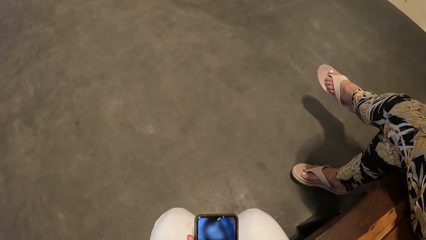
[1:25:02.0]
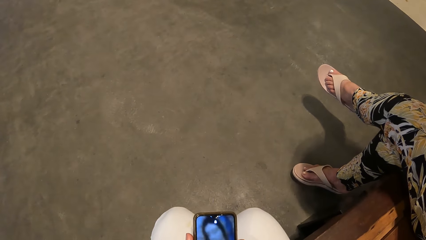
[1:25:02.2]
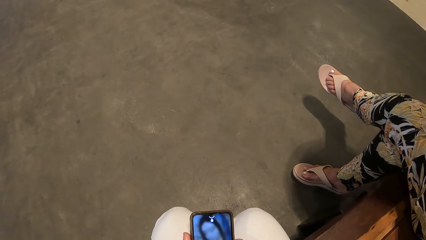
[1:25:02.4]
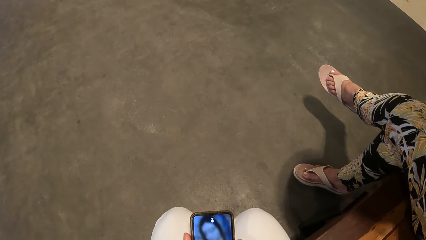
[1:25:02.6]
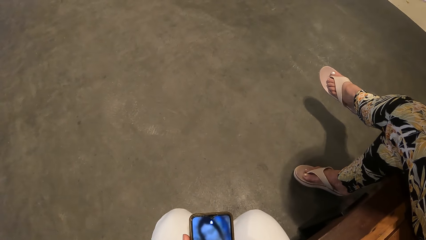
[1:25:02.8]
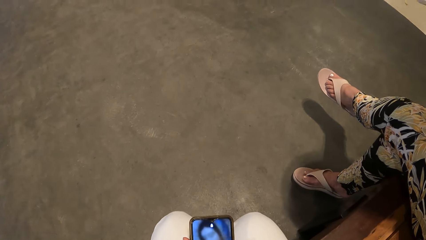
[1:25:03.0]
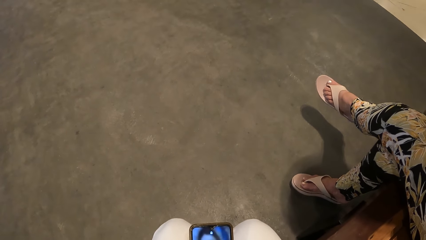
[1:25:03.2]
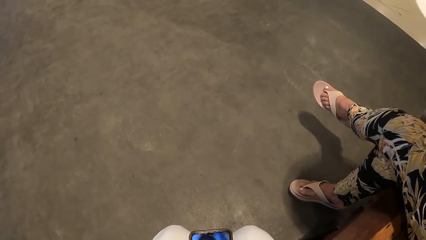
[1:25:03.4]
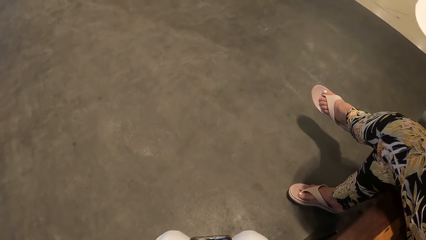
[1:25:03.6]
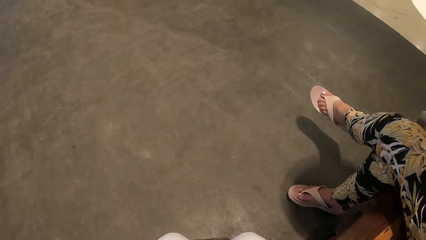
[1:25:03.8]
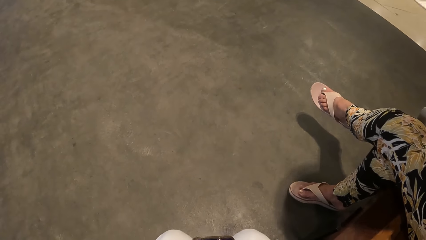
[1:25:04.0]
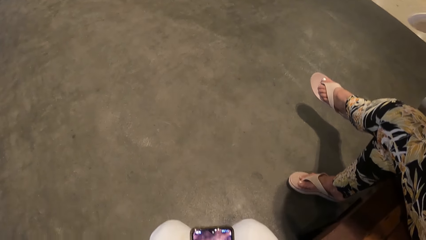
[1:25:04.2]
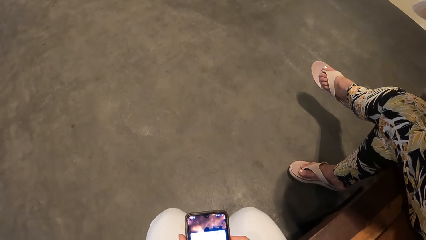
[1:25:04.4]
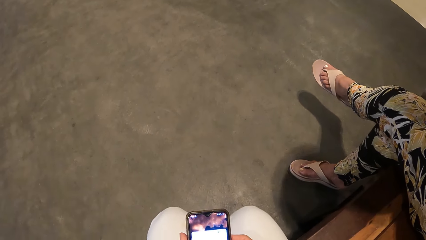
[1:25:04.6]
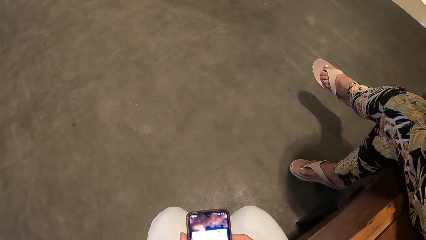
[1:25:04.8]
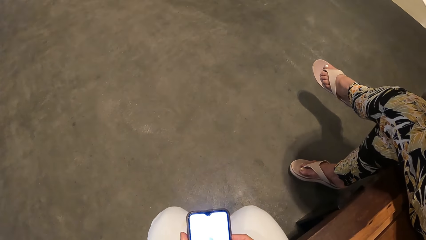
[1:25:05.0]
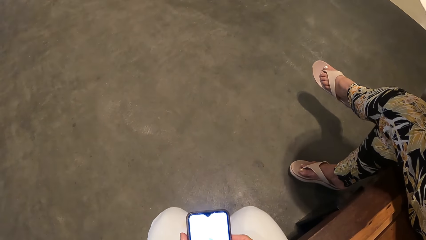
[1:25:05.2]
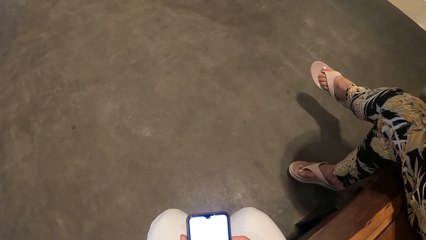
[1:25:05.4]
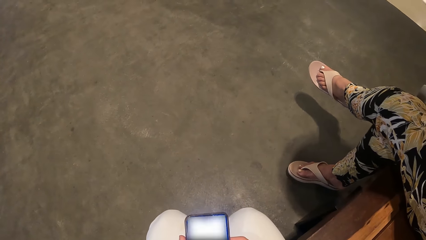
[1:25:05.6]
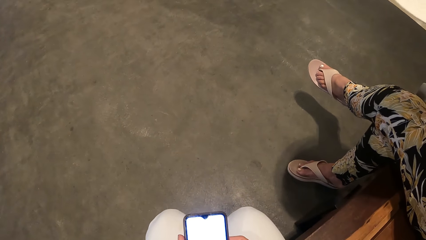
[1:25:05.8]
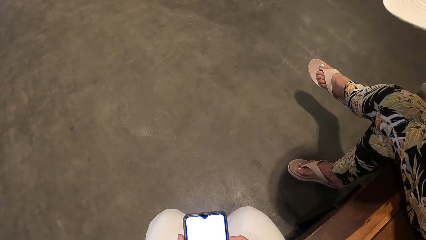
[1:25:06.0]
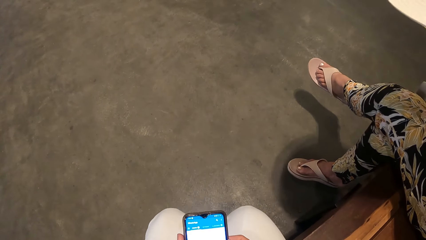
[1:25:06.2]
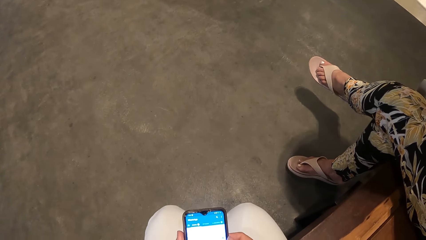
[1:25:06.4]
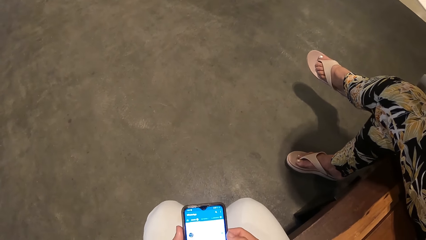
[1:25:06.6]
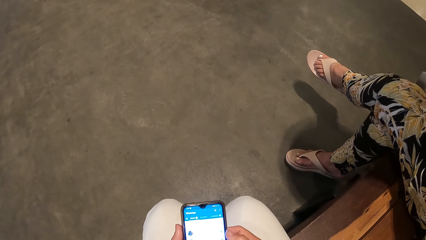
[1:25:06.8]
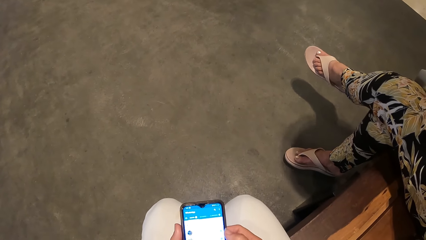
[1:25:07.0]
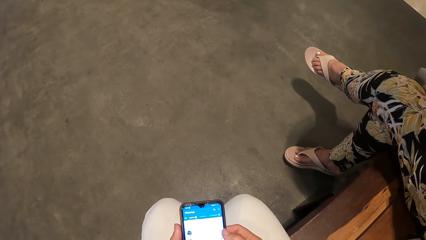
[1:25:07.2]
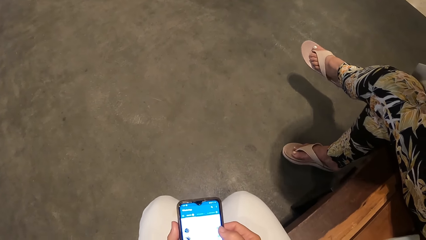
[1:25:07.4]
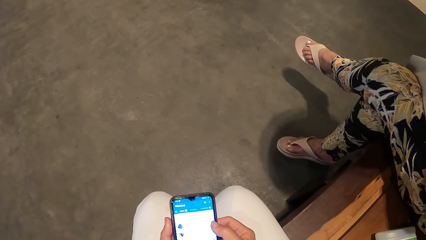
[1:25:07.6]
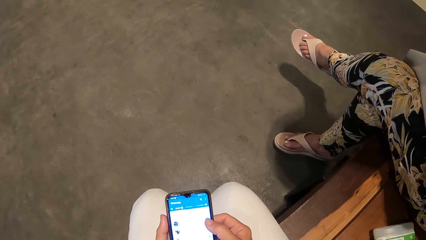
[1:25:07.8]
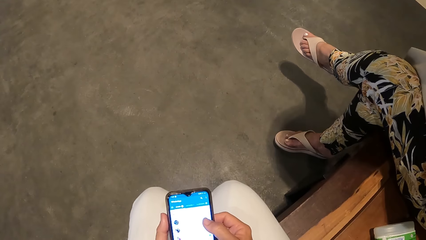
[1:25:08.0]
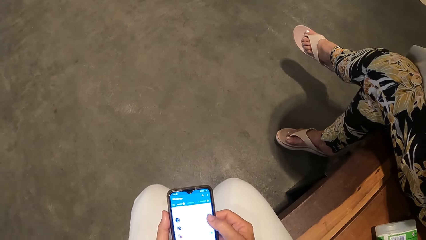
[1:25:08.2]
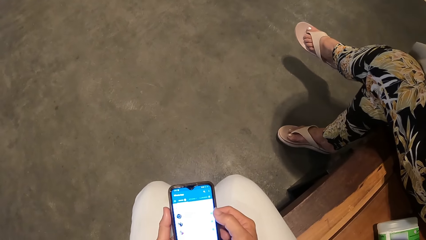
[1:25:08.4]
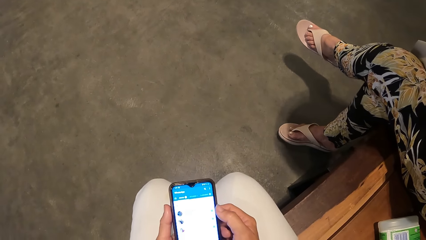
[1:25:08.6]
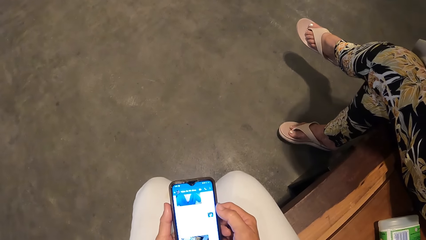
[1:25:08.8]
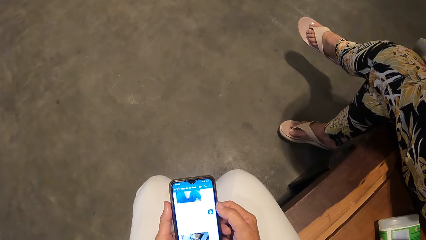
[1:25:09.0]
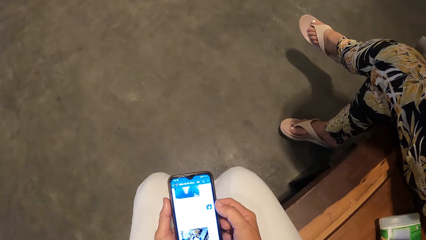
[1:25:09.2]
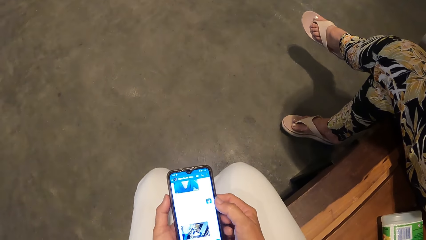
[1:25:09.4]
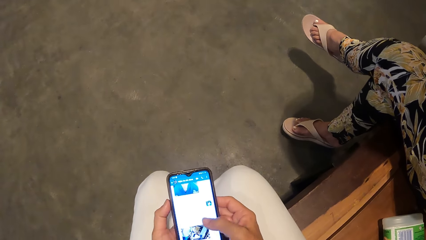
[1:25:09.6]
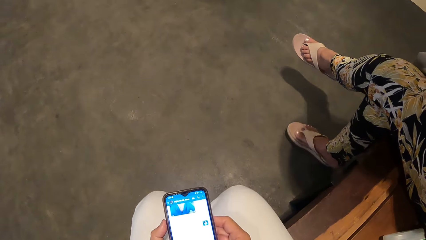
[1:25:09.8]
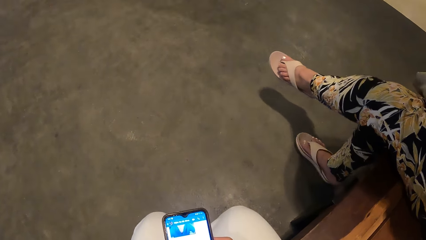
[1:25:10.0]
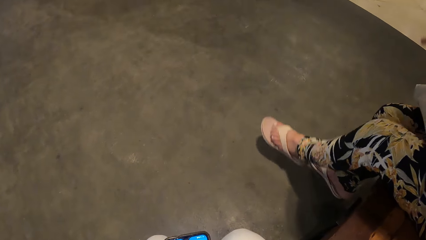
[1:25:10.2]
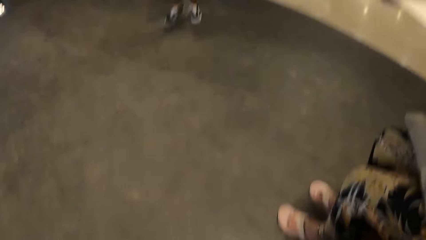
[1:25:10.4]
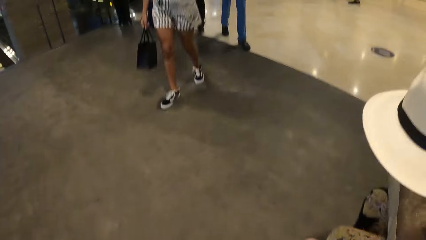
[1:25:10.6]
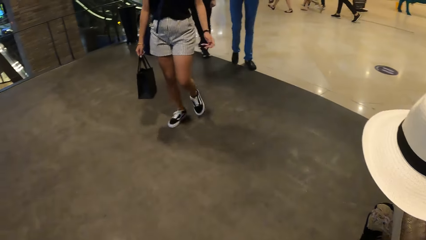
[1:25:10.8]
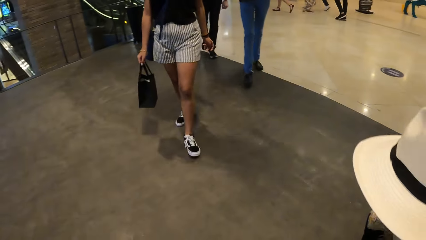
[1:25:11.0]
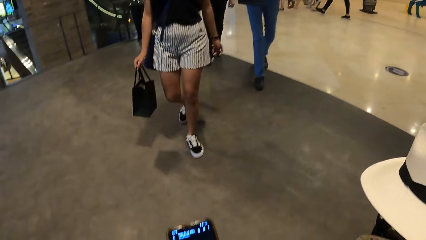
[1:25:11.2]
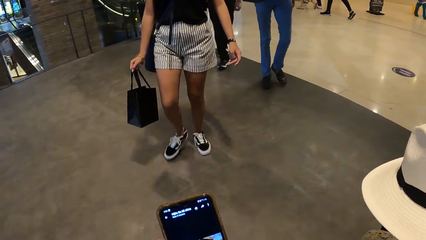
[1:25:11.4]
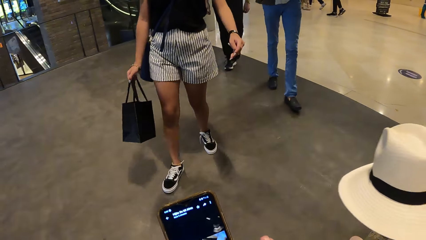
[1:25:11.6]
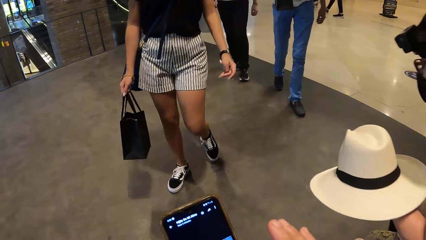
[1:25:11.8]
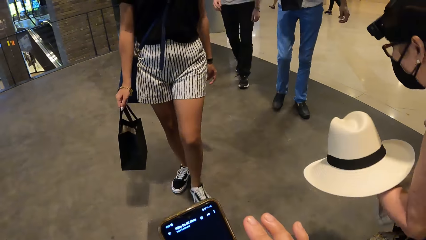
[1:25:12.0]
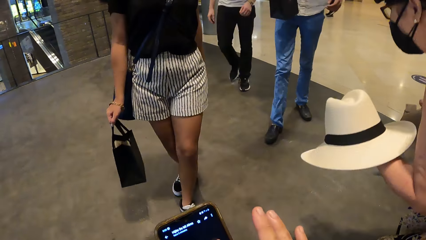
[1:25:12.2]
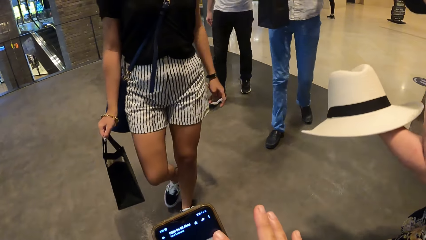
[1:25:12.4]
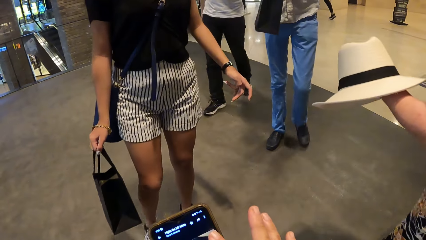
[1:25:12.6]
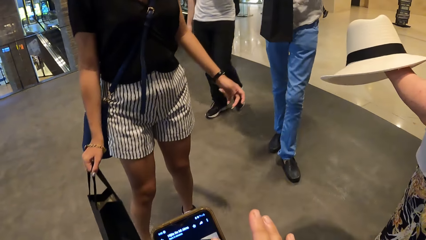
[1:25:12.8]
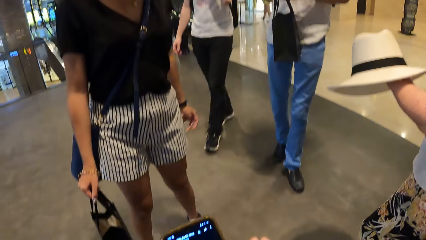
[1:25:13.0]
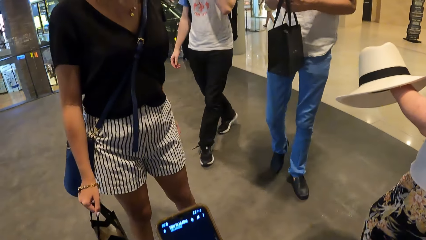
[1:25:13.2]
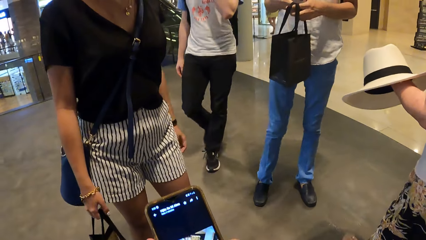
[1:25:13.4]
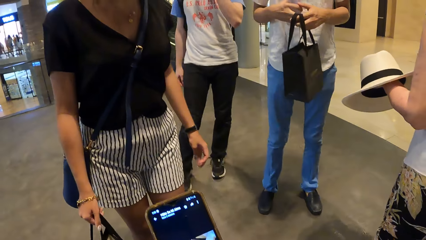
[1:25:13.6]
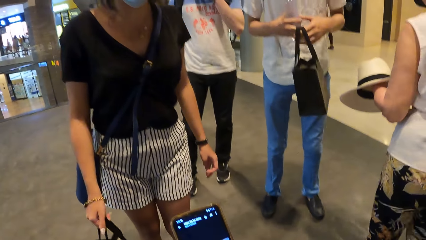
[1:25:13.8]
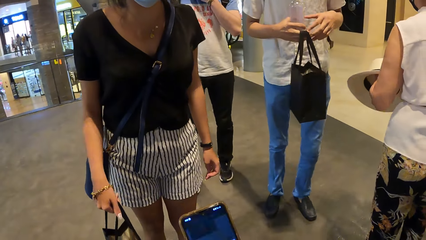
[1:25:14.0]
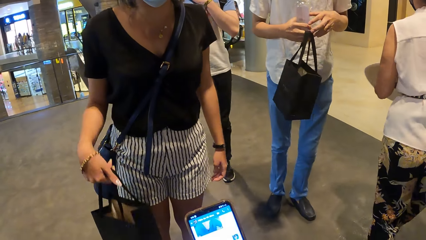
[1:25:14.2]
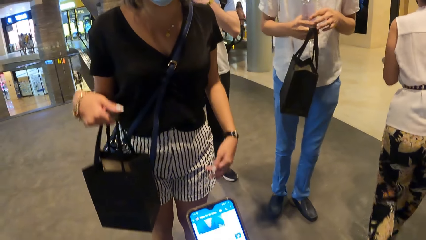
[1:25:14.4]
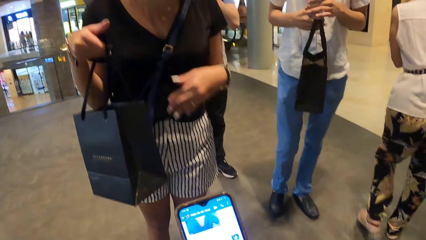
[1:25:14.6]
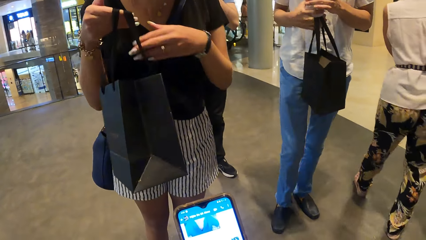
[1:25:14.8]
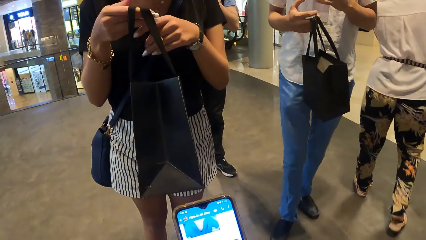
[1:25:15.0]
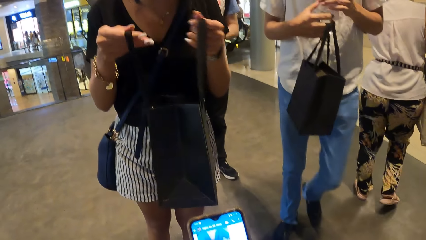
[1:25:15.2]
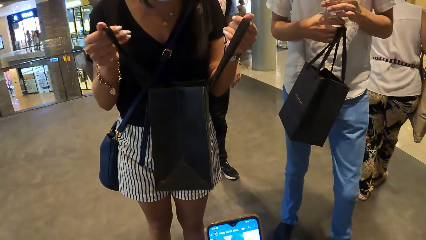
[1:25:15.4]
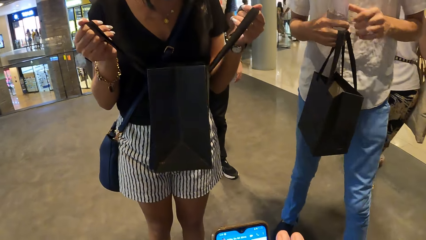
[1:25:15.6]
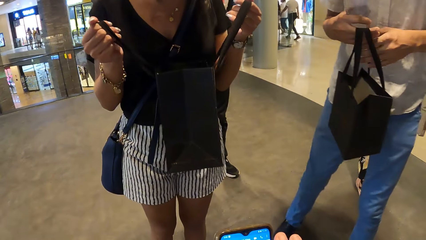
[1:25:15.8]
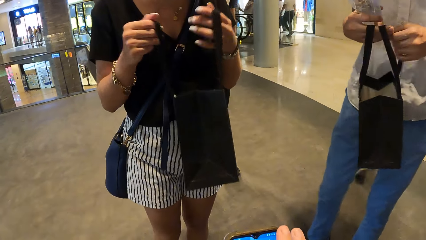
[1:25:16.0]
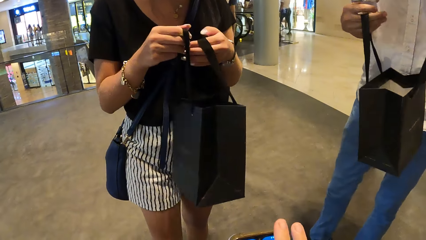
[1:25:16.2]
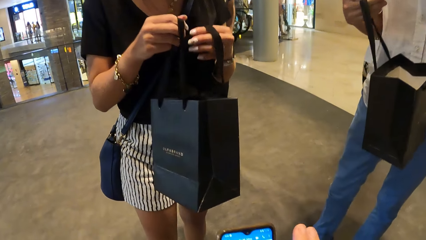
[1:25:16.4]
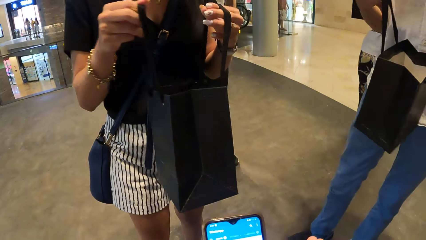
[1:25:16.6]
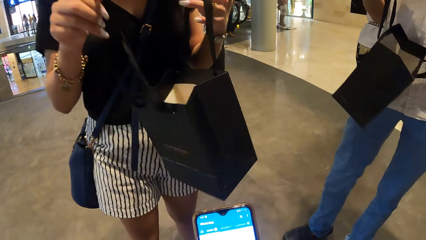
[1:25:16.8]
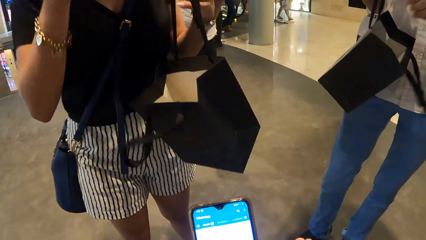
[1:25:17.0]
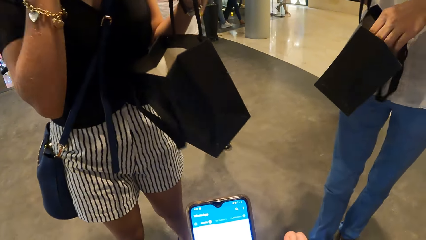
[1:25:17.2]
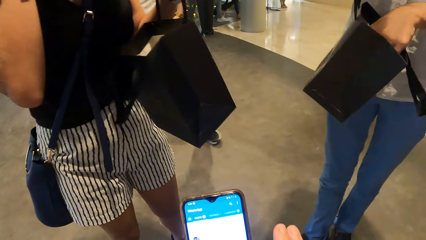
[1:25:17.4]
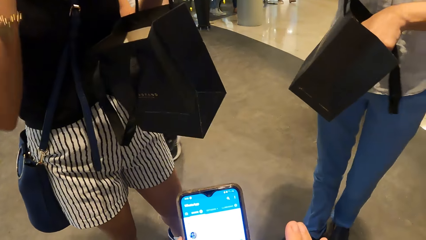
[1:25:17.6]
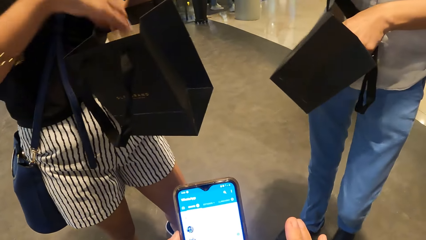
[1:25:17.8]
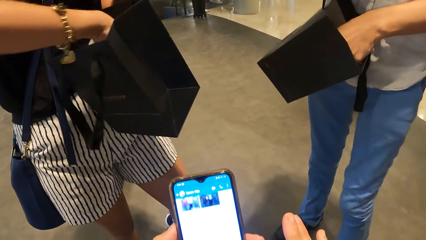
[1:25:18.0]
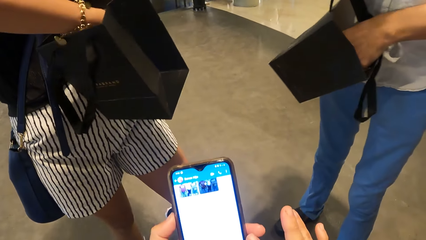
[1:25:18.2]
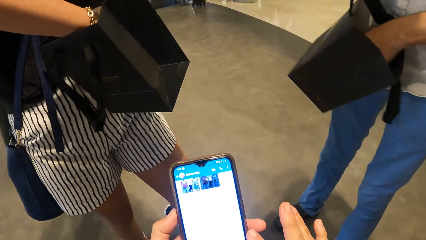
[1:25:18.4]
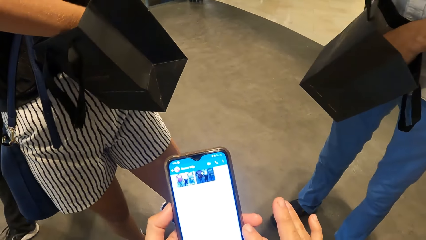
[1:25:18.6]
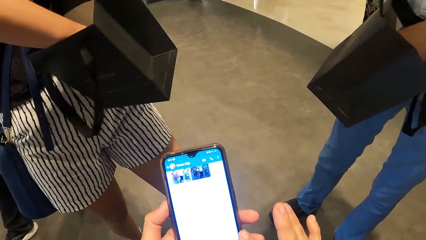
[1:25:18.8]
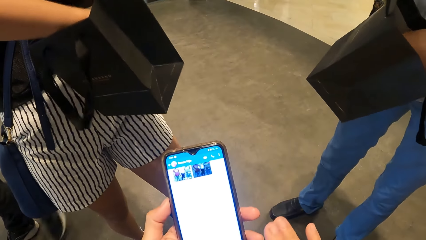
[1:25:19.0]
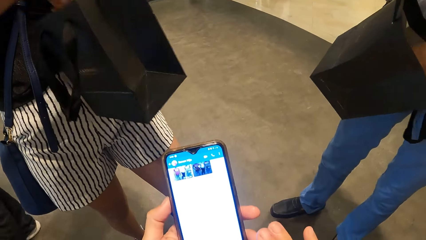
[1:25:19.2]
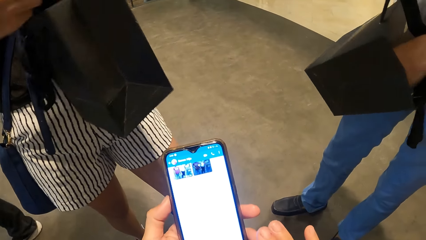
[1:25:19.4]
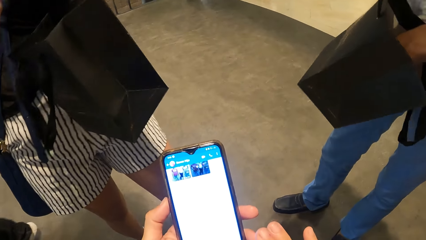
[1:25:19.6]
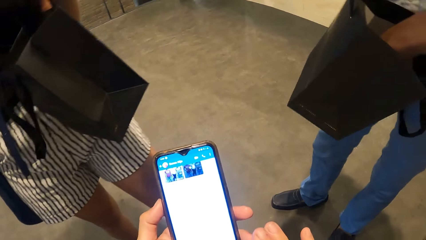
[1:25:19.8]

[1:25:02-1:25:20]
The camera wearer uses the phone. They look at the phone screen. They look around. A man walks in the mall. A woman walks in the mall. The camera wearer uses the phone. Another woman stands up. The camera wearer uses the phone again. A third woman walks in the mall. The man holds the bag in the hand. The first woman holds the bag in the hand. A person opens a bag.
